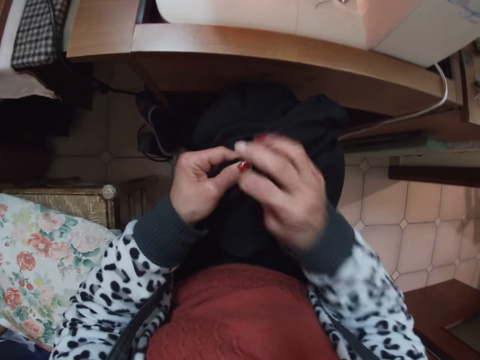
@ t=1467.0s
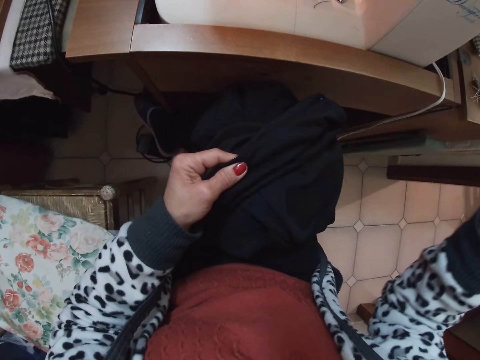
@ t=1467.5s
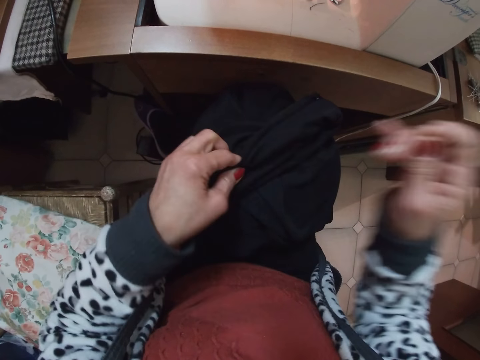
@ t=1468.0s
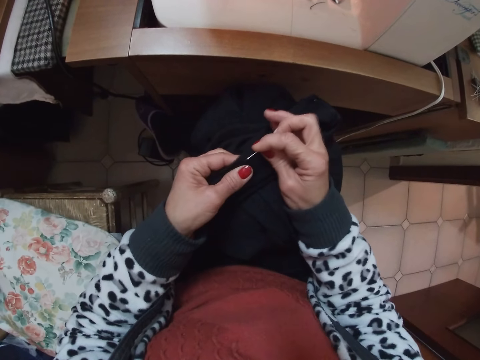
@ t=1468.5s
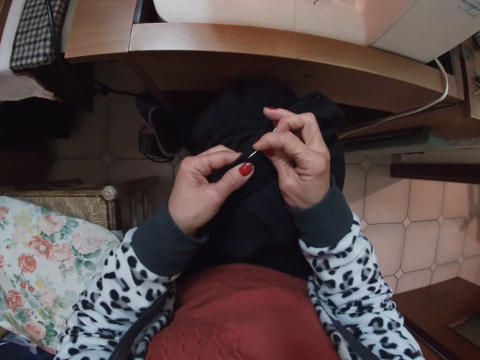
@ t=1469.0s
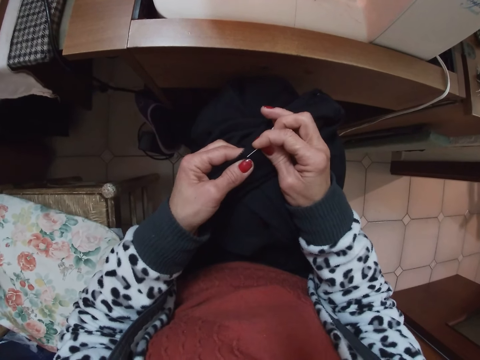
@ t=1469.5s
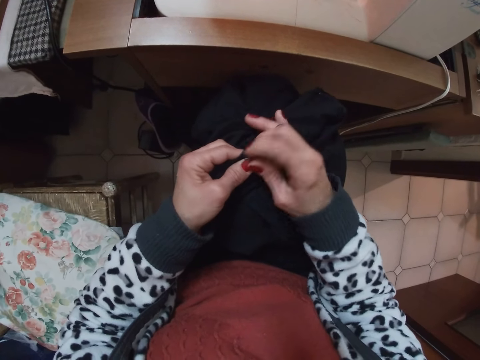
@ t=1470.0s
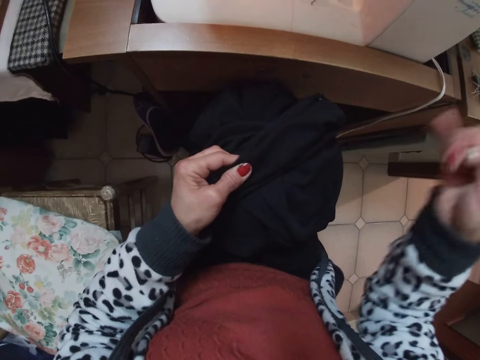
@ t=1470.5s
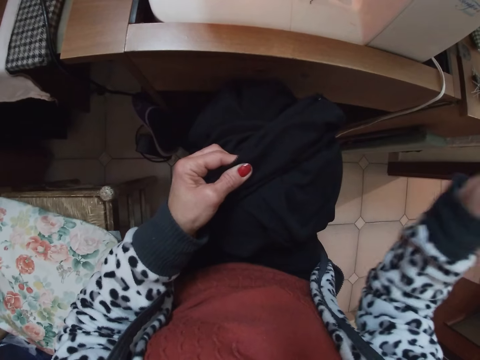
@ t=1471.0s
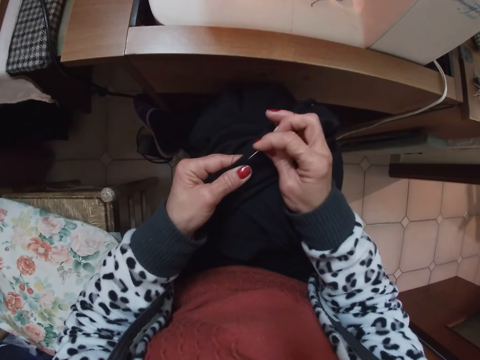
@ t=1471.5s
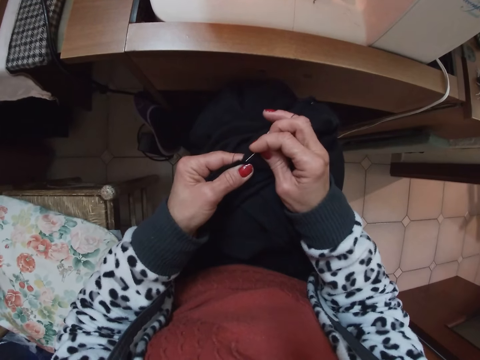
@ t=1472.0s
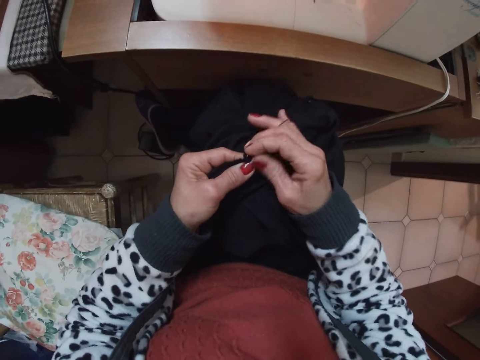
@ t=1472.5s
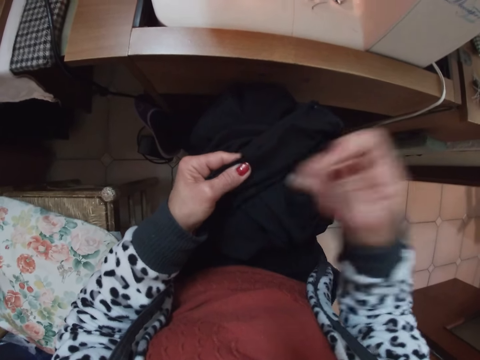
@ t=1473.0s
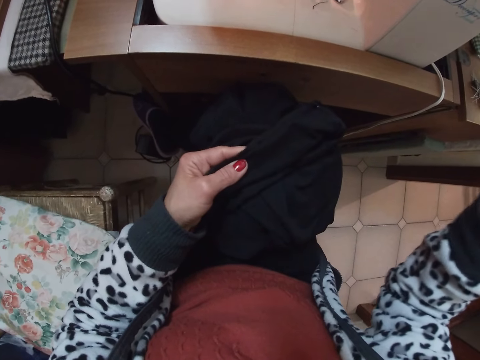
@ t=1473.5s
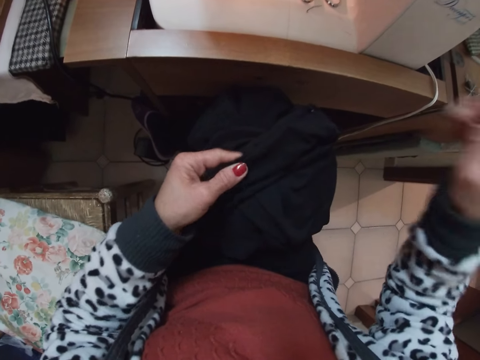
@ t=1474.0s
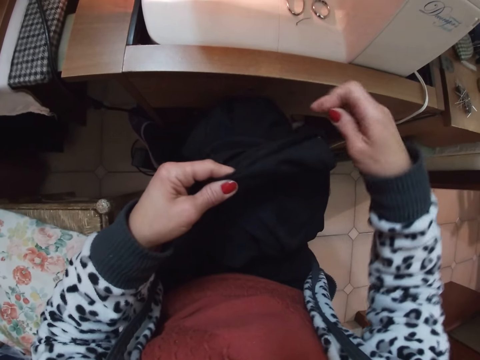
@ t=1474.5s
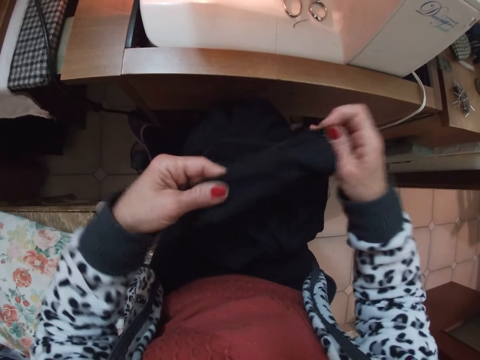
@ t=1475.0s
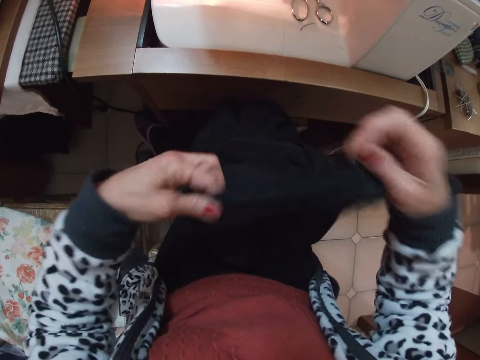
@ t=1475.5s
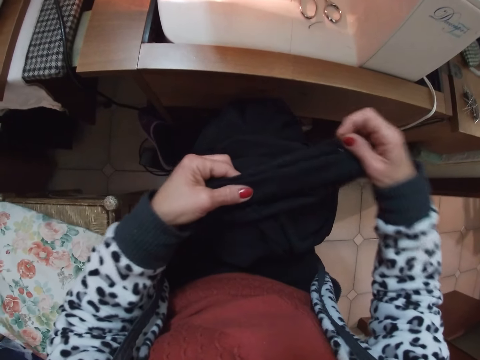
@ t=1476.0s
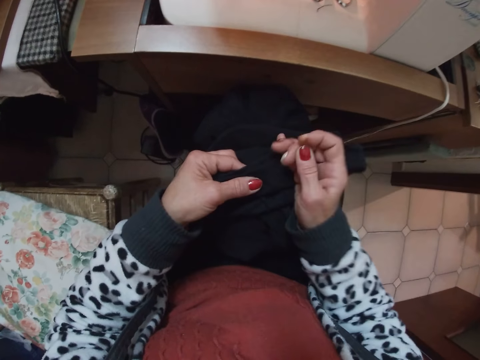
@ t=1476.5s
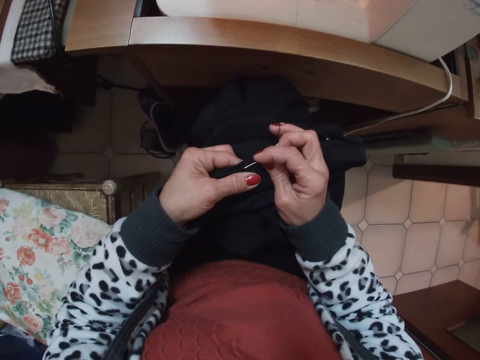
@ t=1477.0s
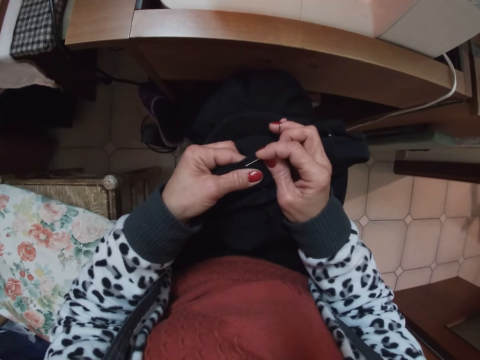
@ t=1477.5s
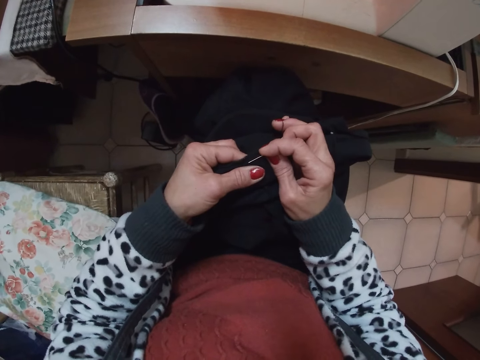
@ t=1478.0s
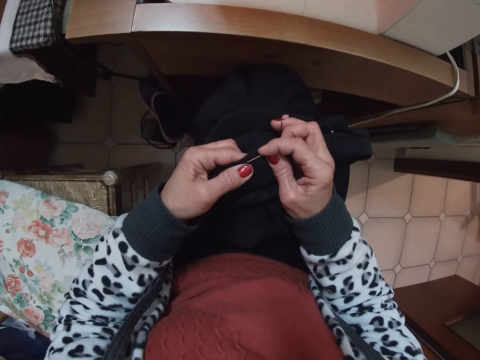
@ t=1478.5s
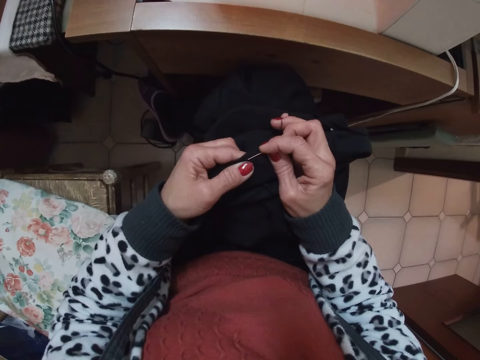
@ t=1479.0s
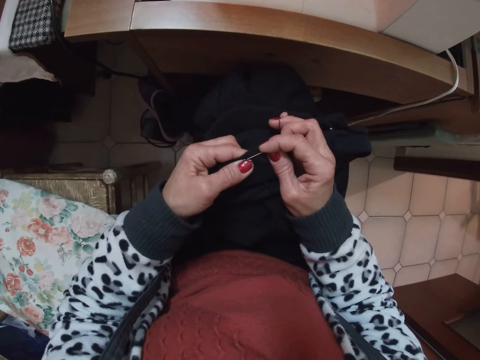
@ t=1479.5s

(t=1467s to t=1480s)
The camera wearer stretches the cloth with her hands.

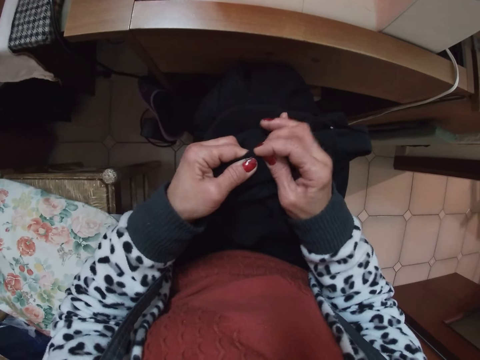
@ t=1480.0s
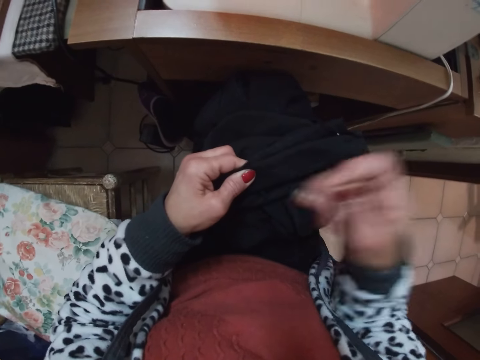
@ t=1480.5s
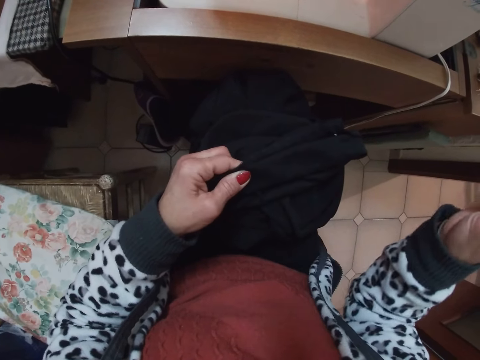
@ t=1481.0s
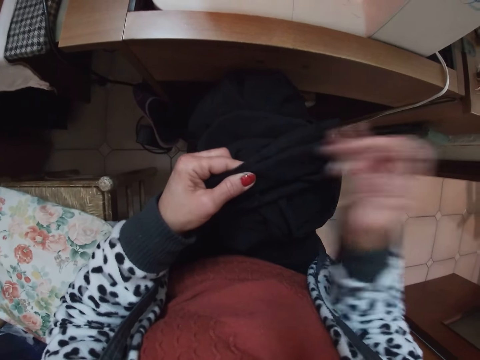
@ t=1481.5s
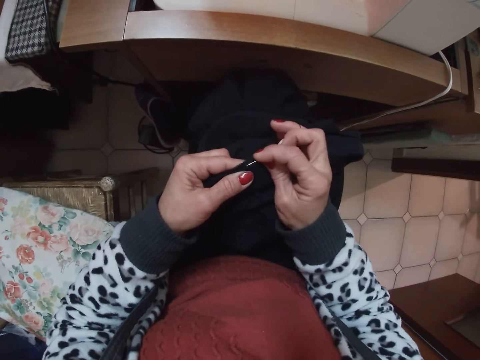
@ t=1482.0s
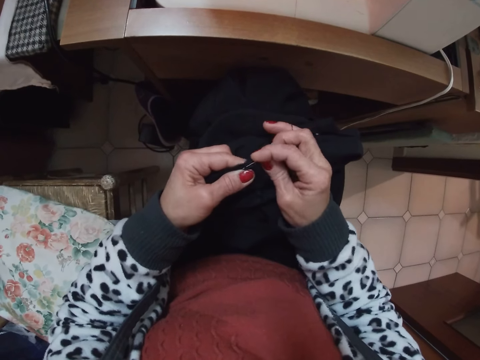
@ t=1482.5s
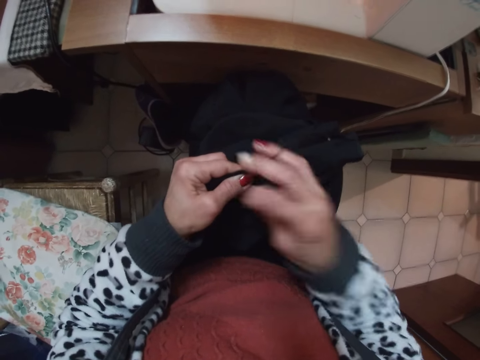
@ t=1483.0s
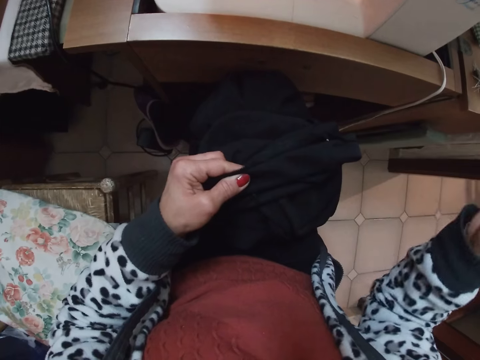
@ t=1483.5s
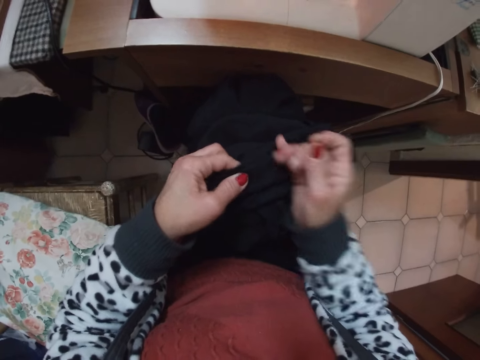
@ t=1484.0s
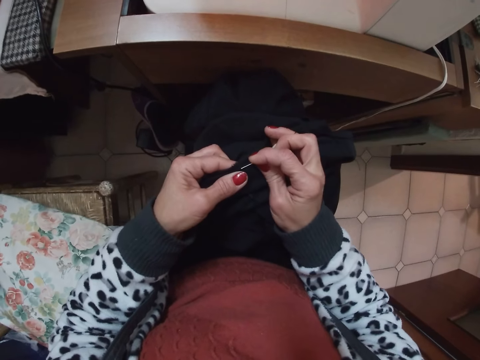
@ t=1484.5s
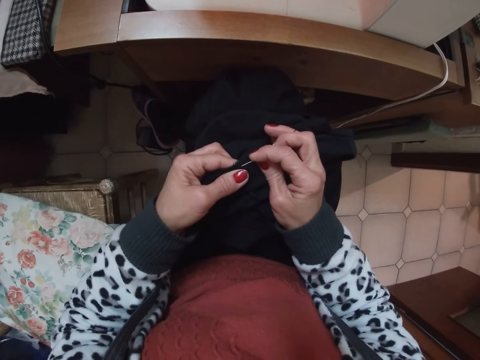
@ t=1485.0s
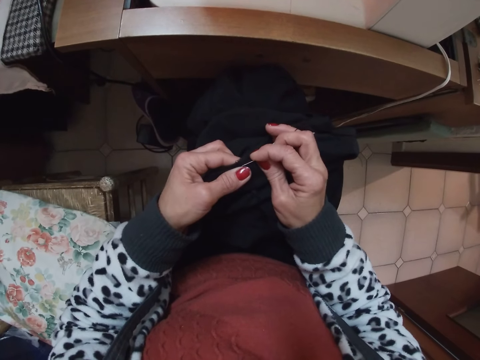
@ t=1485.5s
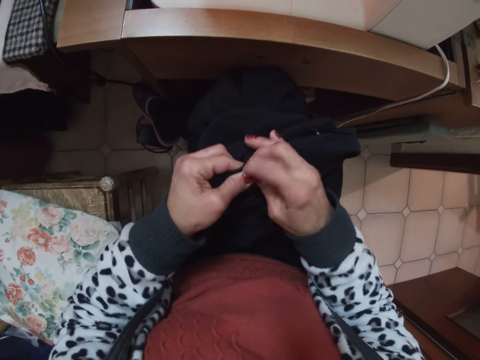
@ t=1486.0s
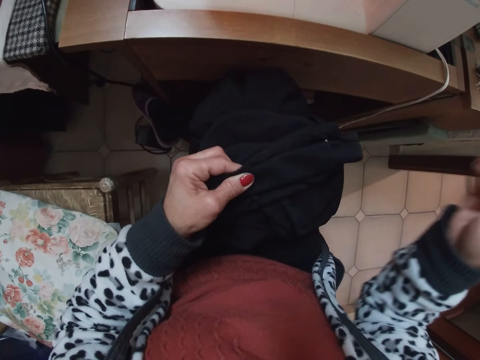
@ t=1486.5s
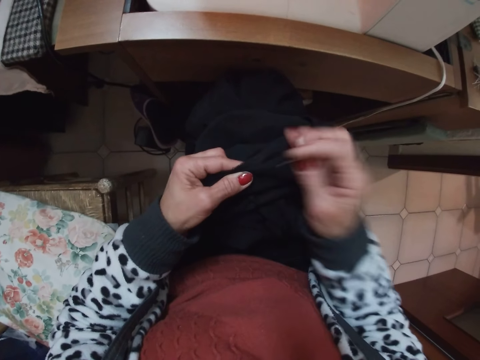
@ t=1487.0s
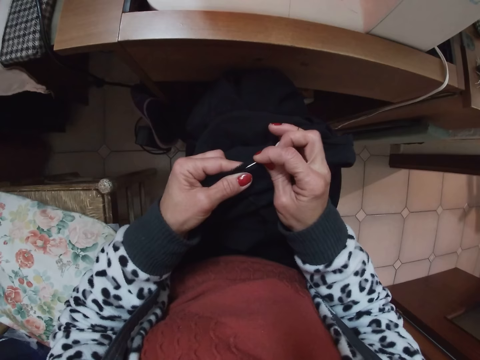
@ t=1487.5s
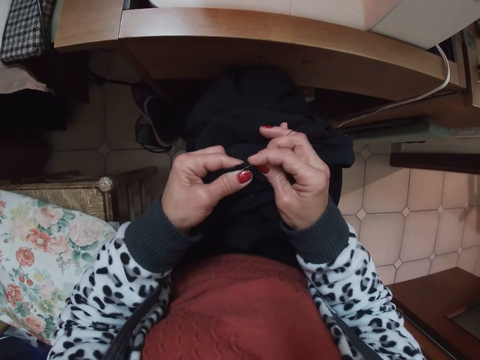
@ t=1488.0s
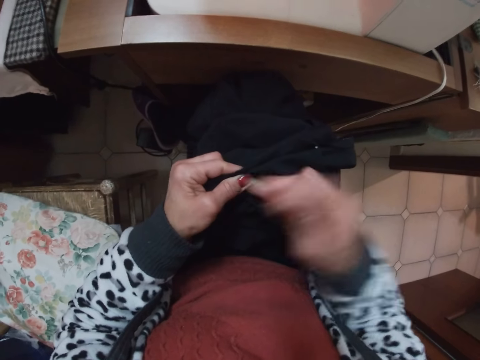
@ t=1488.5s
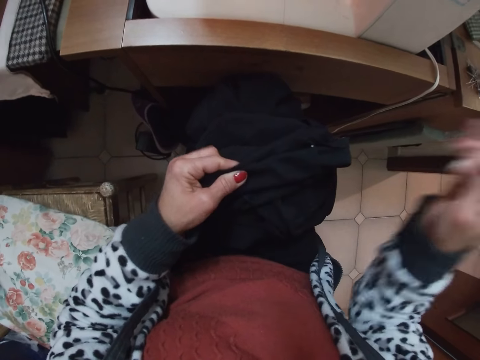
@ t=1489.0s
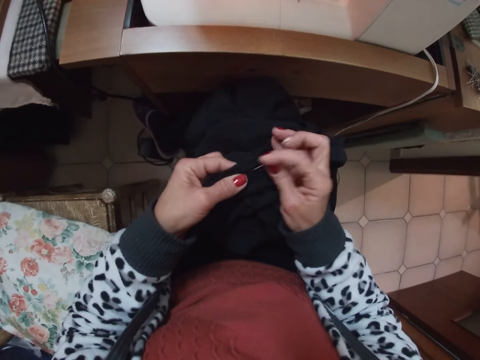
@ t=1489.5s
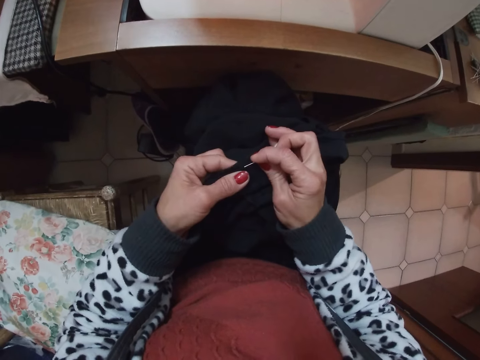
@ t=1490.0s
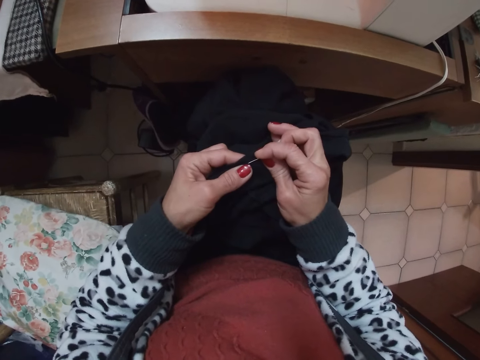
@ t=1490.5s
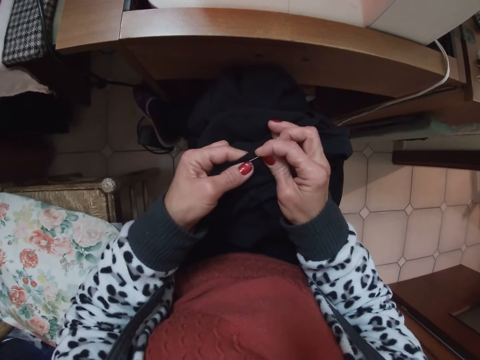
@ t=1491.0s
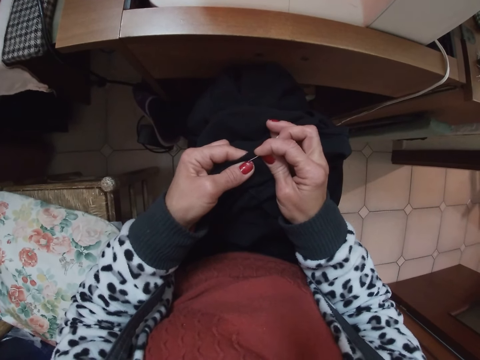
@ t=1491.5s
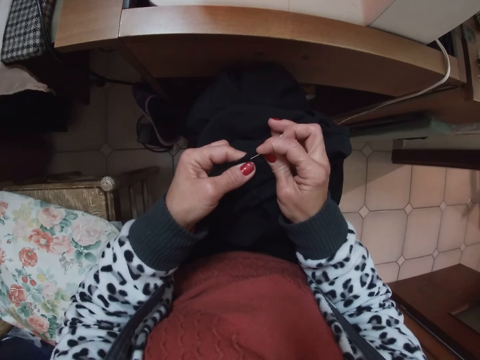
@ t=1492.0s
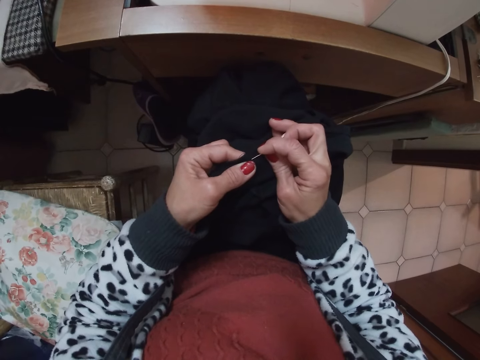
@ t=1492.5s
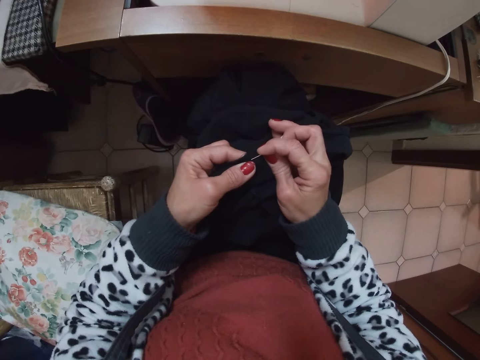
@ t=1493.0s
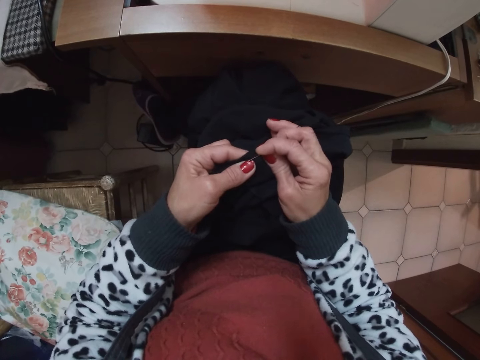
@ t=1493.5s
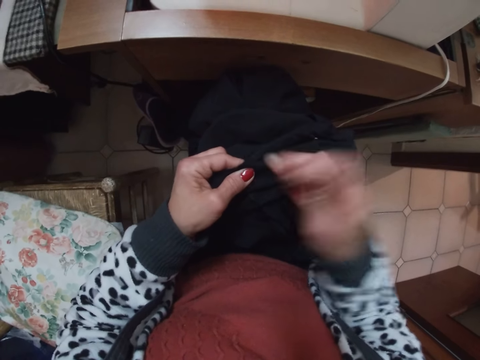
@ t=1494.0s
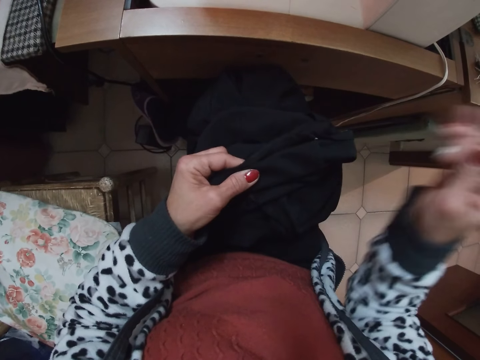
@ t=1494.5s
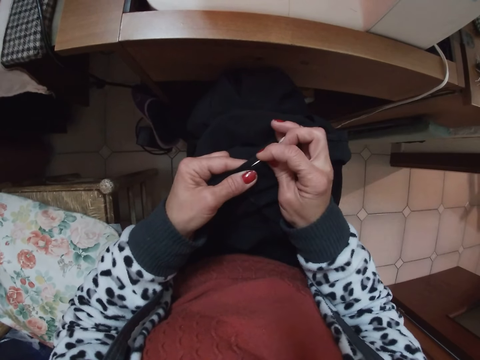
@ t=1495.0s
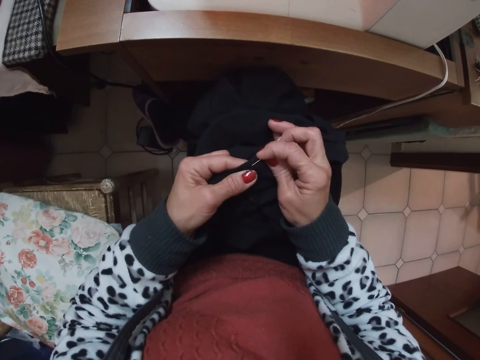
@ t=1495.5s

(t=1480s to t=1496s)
The camera wearer sews the cloth with the needle in her hand.
